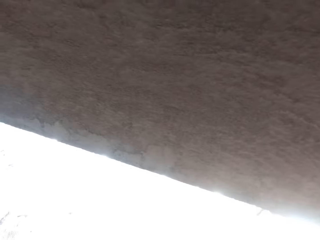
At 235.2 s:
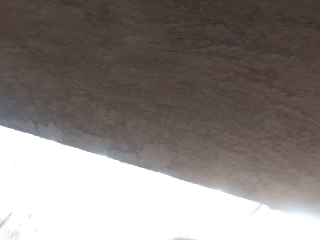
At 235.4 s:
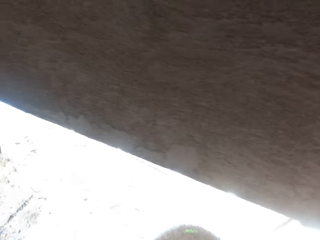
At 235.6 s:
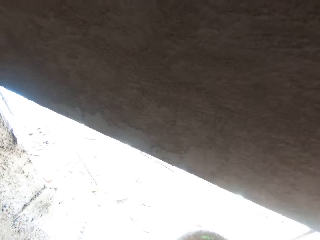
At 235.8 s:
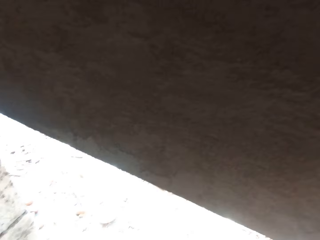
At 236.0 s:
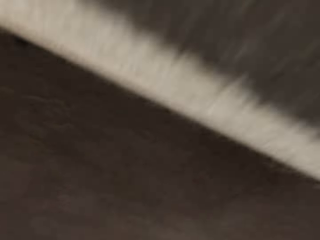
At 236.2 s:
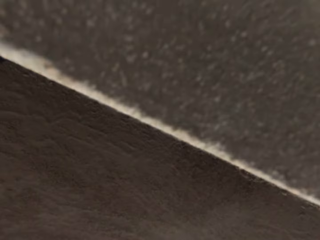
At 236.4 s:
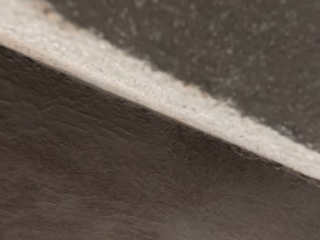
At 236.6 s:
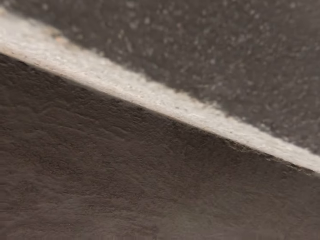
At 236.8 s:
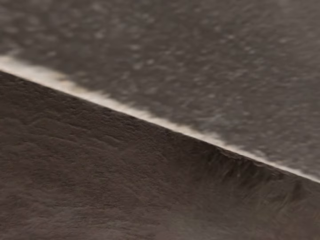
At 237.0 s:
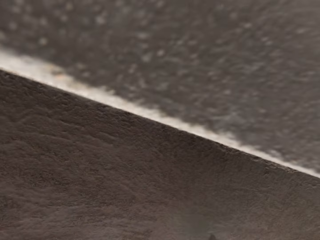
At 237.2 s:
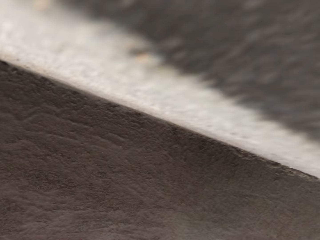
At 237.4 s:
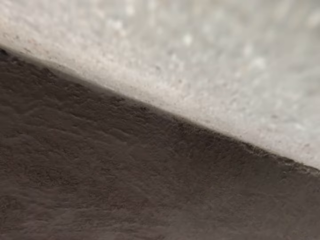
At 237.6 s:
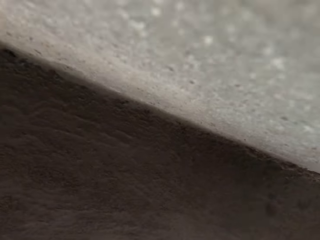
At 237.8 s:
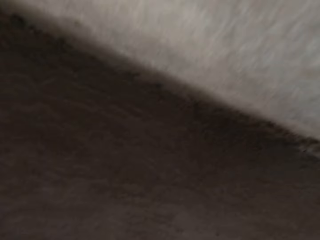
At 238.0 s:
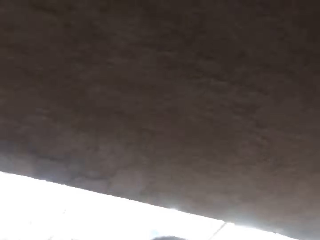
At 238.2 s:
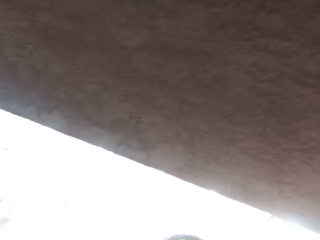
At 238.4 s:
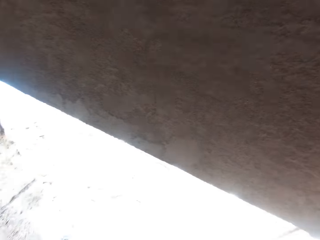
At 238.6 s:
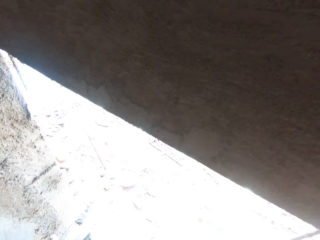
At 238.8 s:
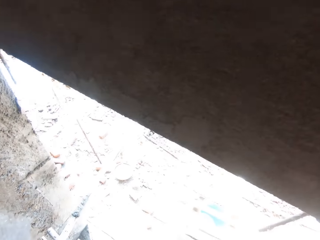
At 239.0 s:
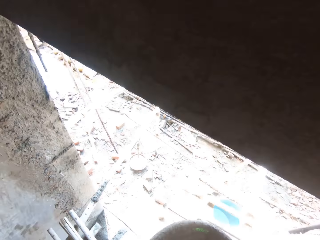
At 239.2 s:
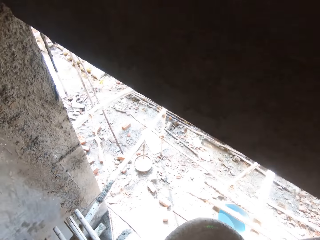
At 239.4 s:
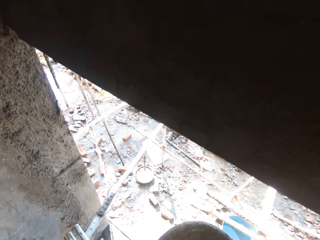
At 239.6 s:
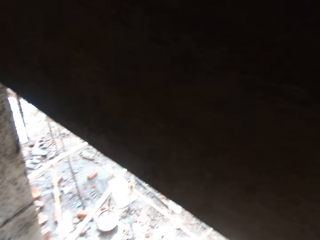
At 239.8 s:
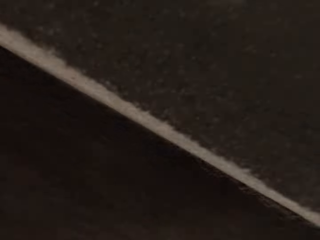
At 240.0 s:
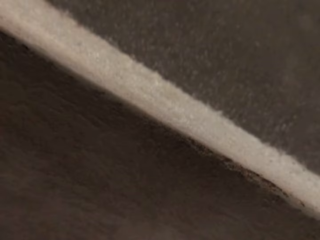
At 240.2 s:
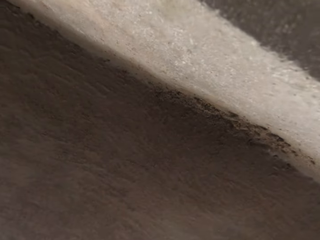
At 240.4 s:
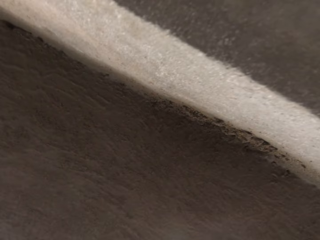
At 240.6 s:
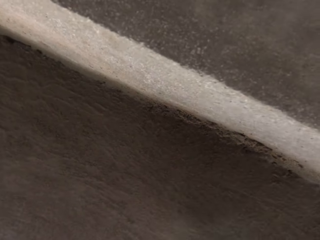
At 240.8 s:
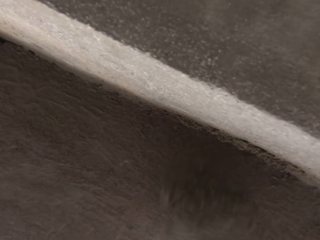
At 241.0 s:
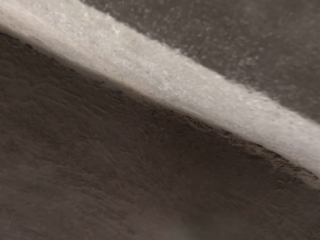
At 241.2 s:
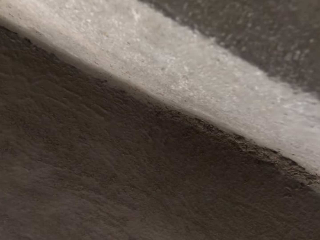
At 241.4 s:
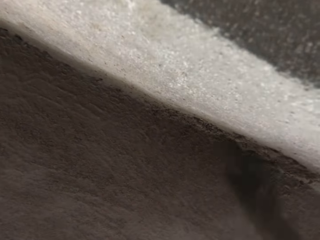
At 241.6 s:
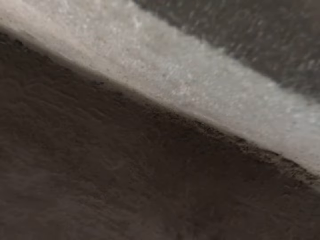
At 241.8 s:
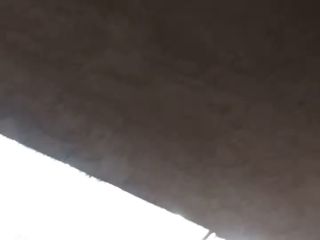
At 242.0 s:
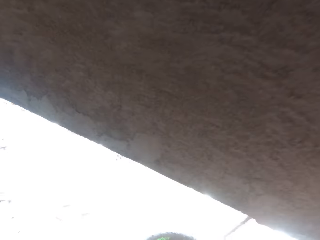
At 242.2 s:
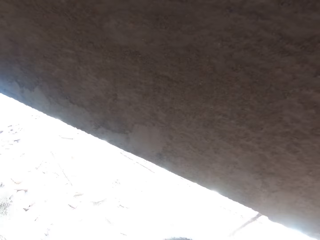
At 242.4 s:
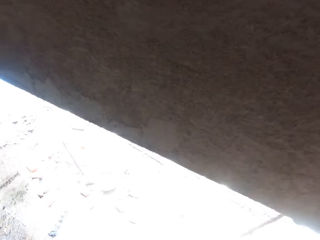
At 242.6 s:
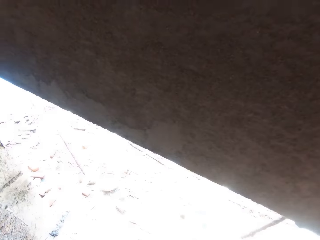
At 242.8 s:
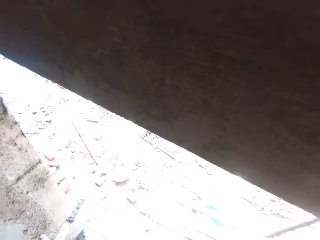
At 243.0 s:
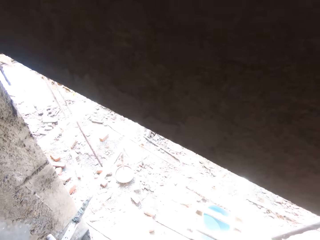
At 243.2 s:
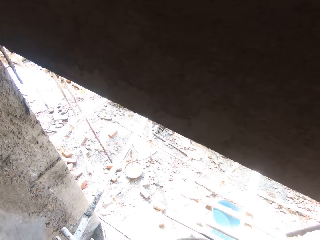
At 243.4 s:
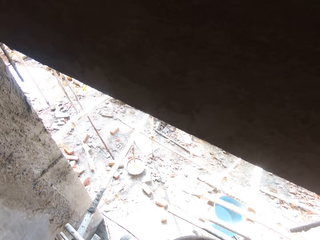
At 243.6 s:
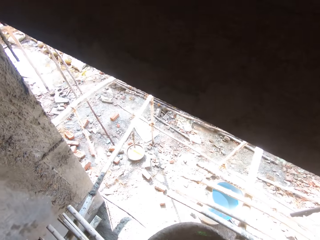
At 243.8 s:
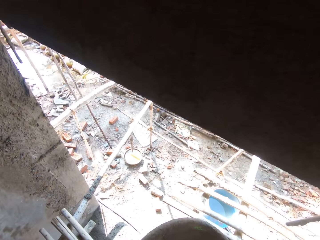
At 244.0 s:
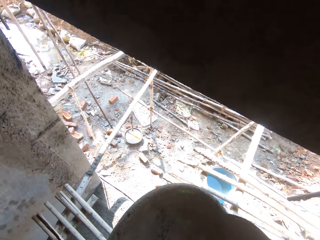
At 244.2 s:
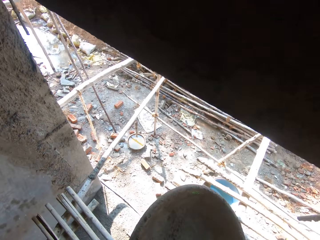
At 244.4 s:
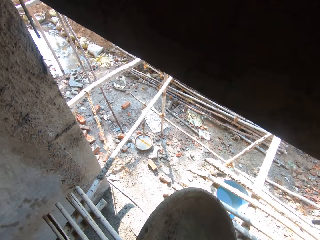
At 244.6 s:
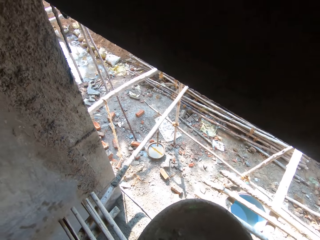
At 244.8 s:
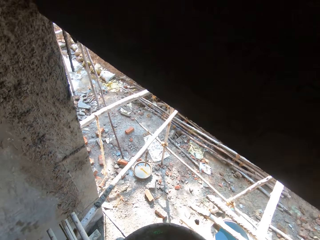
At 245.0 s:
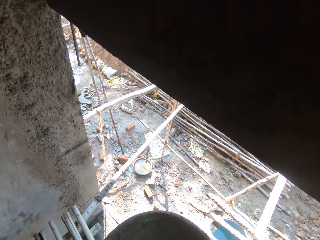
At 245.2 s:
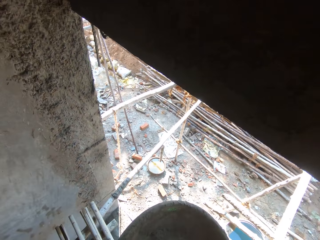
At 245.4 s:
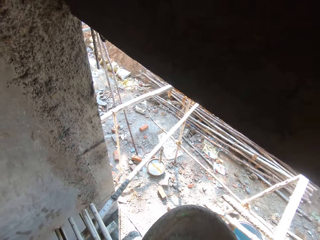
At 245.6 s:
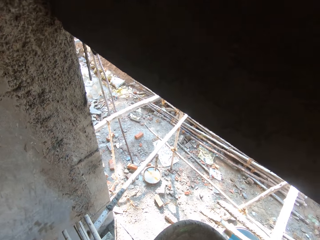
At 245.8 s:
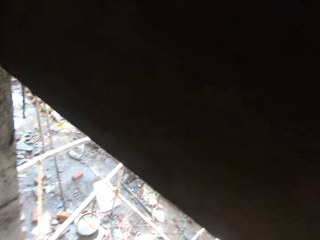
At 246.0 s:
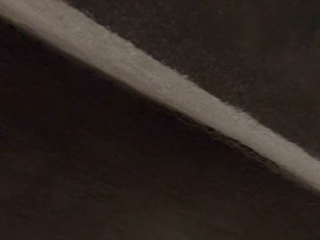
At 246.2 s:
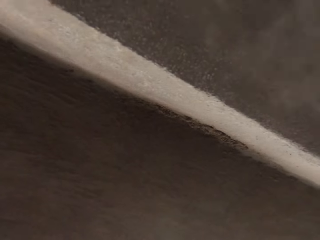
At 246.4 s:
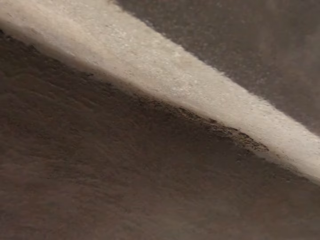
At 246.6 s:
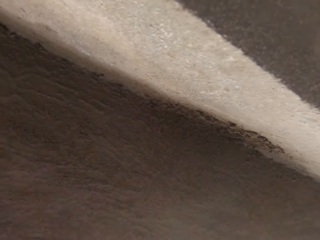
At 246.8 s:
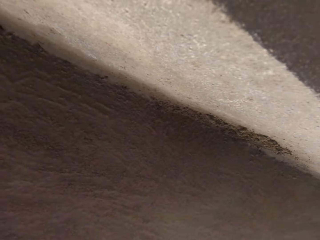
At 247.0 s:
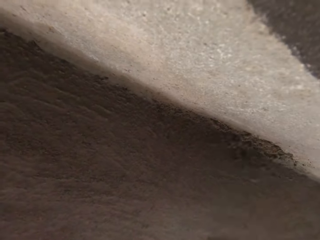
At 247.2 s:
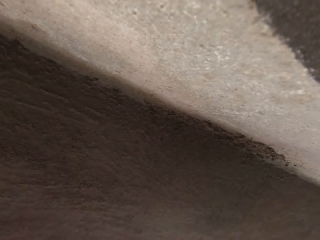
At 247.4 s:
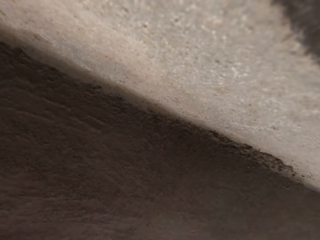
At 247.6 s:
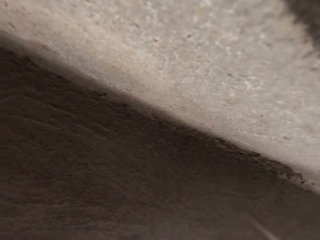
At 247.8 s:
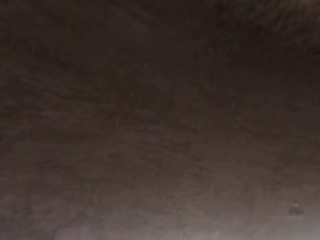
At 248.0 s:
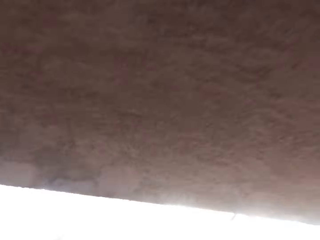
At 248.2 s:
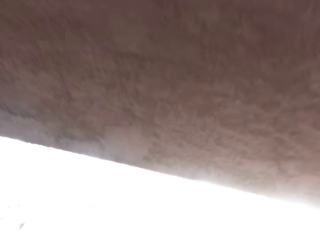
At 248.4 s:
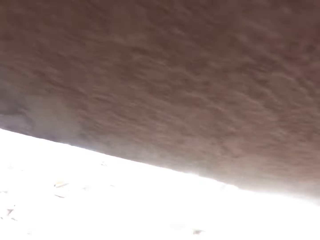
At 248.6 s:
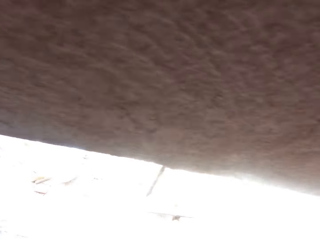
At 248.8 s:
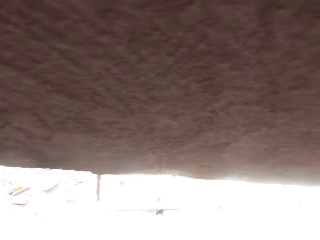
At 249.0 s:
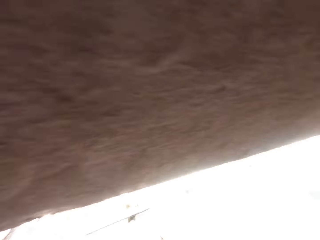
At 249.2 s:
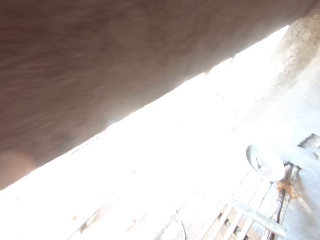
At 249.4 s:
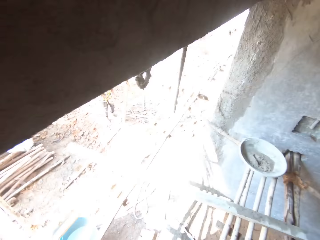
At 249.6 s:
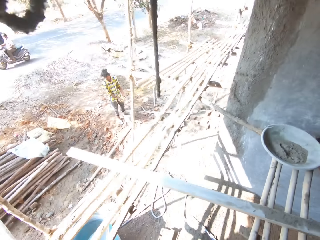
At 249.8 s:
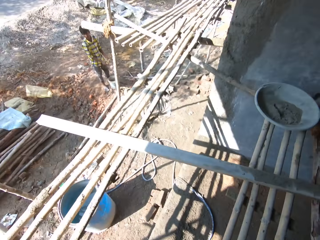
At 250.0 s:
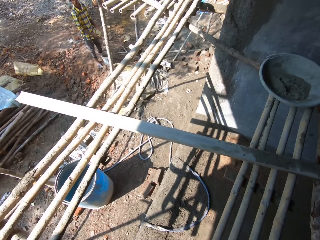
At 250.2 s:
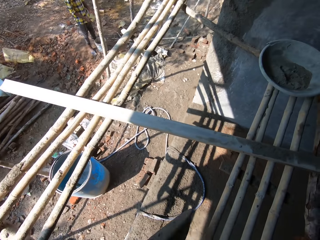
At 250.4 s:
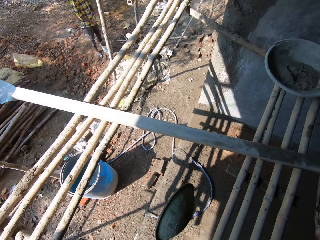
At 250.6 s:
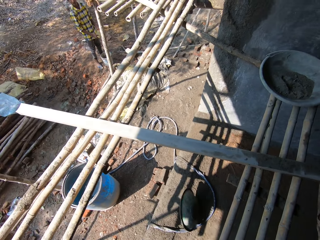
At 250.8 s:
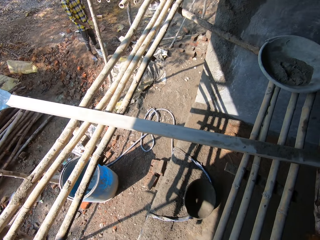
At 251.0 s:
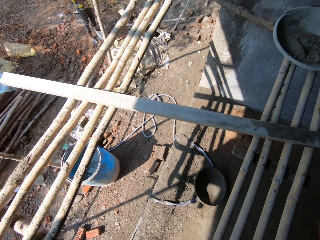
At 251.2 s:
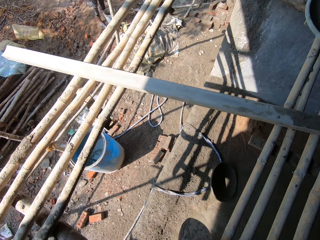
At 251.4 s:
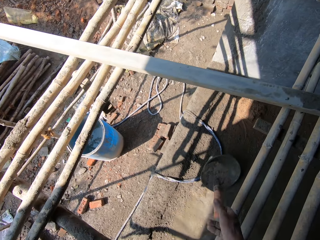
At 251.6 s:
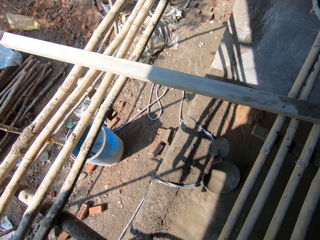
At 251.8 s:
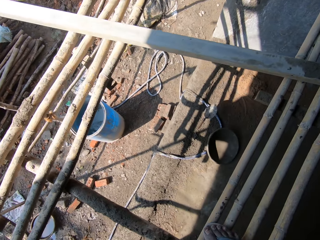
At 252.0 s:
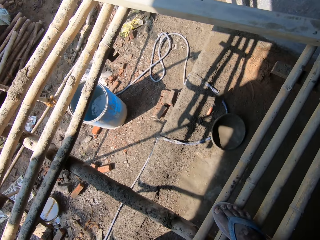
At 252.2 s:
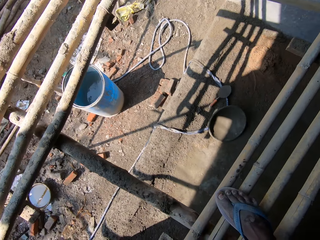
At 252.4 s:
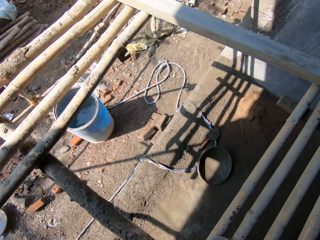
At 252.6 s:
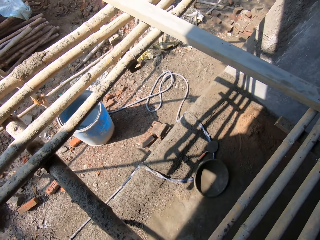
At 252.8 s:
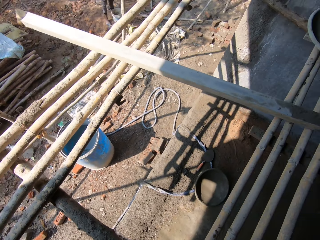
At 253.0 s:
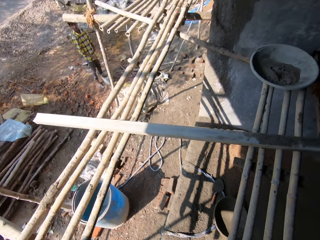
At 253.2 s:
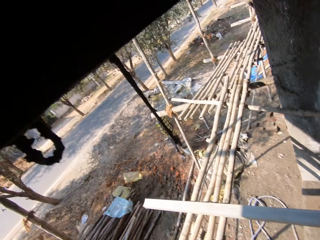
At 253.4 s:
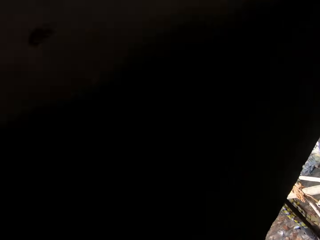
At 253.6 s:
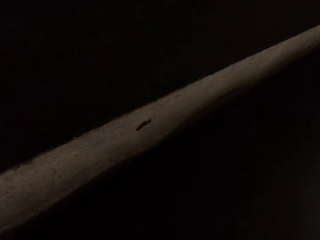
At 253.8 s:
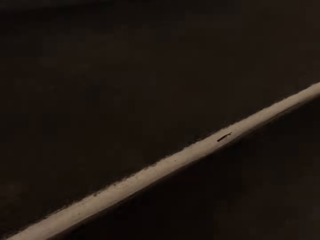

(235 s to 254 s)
The camera wearer plasters the wall with the mortar in the trowel in his right hand. He plasters the wall again. He scoops cement. He plasters the wall with the mortar in the trowel in his right hand. He drops the cement pan in his left hand on the ground. He drops the trowel in his right hand on the ground.

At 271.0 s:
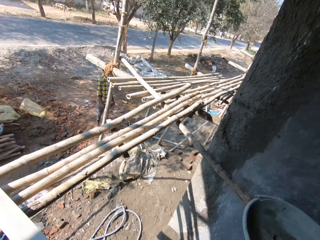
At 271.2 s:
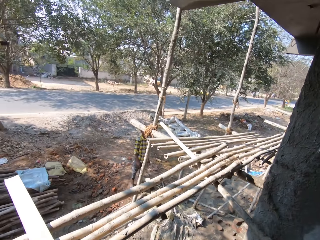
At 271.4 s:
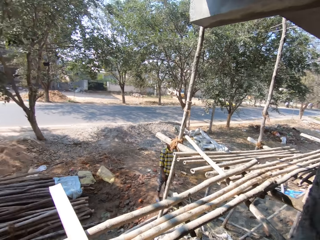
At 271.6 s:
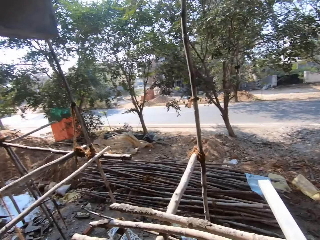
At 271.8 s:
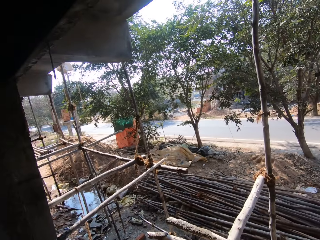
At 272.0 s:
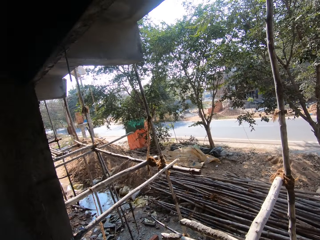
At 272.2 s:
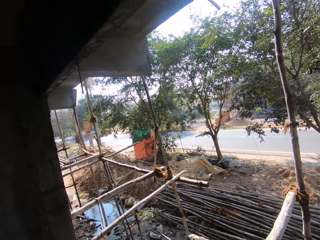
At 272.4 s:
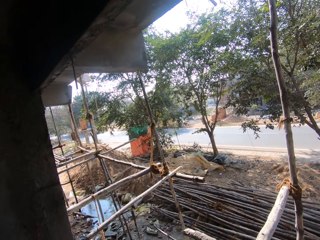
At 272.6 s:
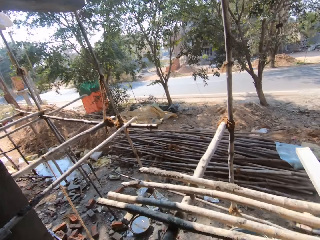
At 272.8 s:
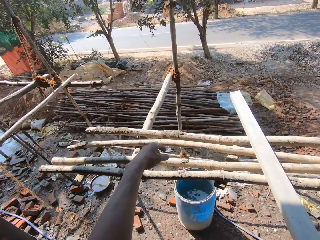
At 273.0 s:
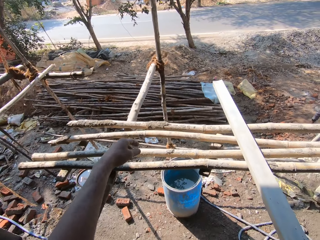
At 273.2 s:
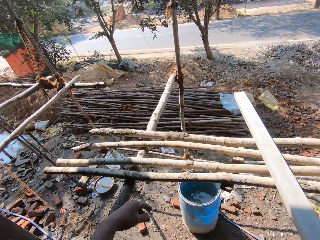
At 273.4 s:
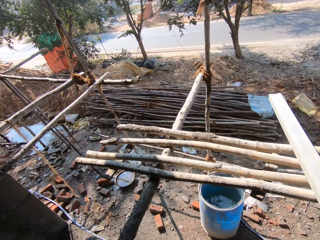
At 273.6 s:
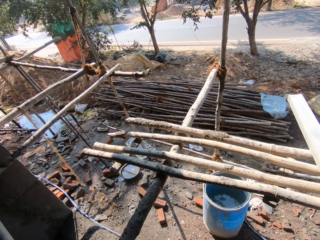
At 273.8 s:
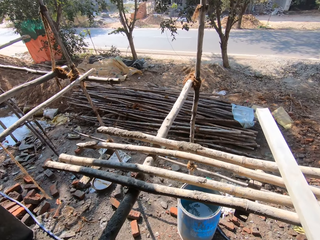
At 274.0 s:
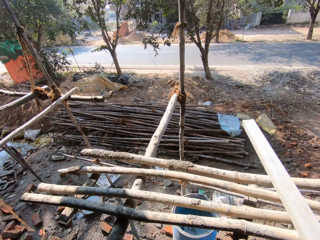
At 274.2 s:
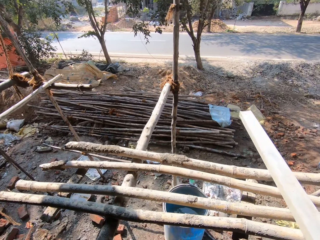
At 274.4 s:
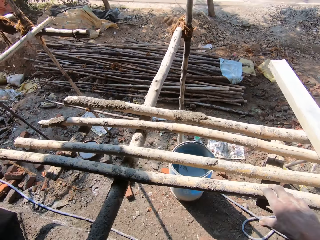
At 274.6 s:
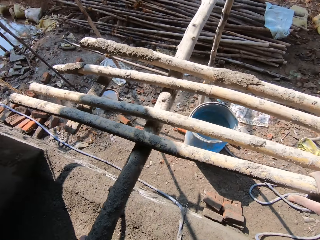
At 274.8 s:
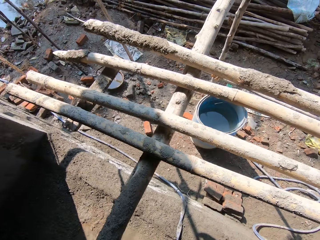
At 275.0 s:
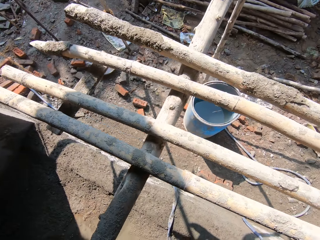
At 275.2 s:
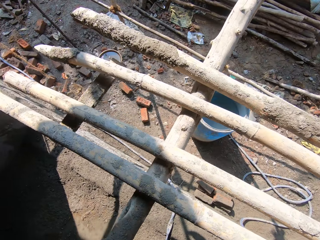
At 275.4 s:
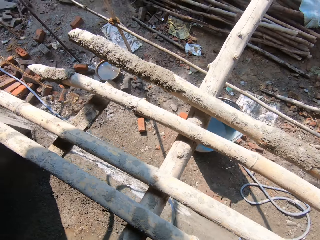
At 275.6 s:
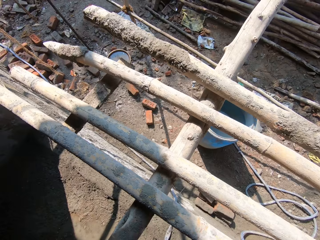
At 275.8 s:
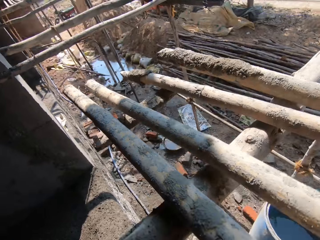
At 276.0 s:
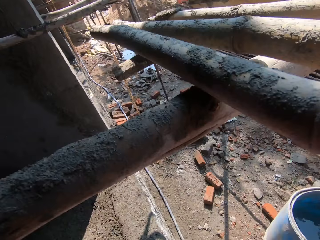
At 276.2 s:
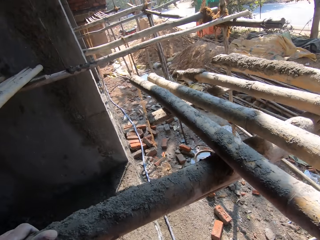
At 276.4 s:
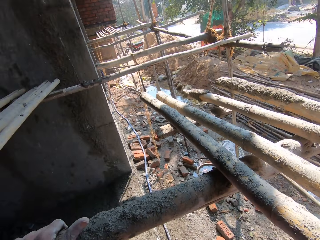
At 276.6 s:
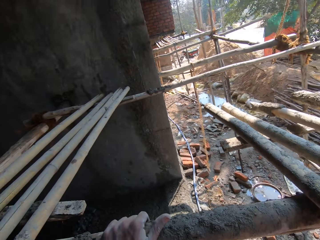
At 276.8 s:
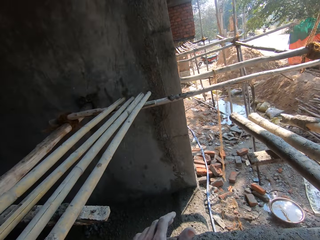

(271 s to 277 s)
The camera wearer interacts with a man.
